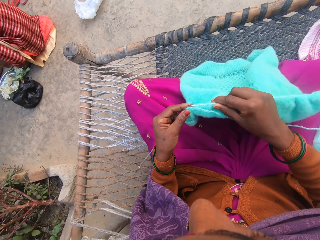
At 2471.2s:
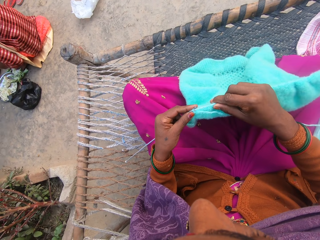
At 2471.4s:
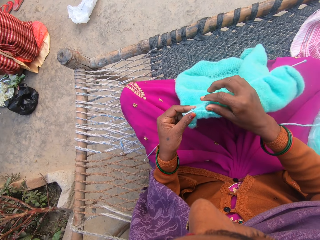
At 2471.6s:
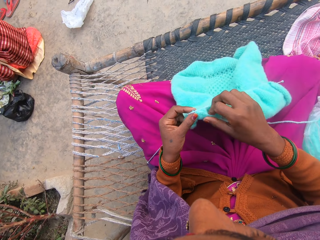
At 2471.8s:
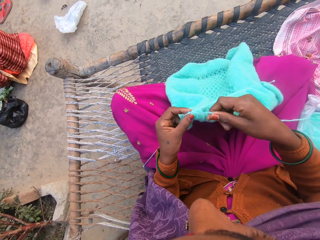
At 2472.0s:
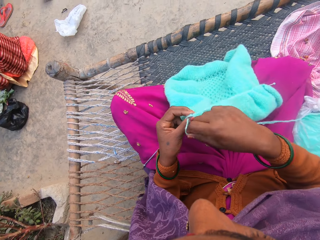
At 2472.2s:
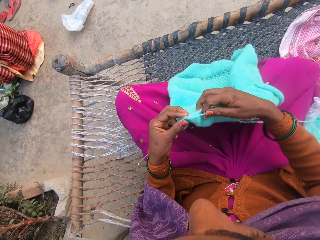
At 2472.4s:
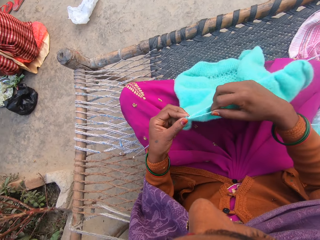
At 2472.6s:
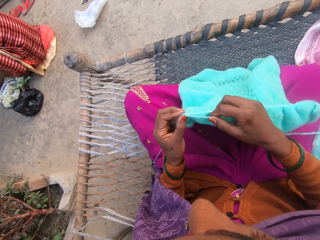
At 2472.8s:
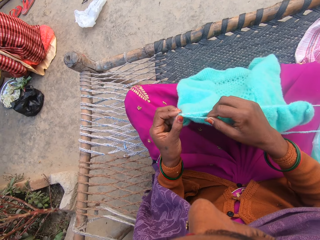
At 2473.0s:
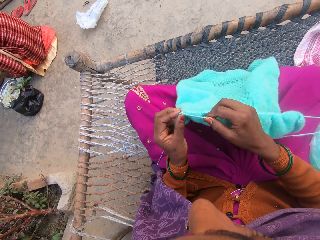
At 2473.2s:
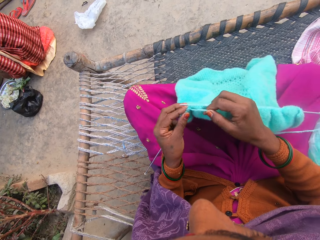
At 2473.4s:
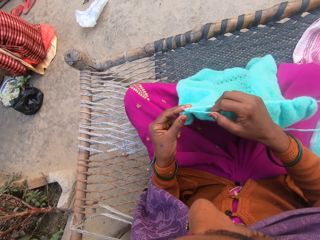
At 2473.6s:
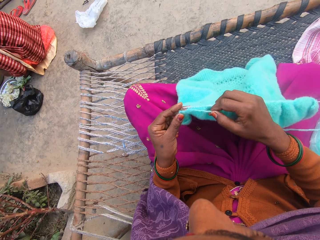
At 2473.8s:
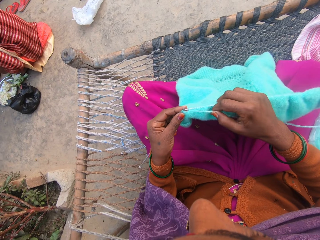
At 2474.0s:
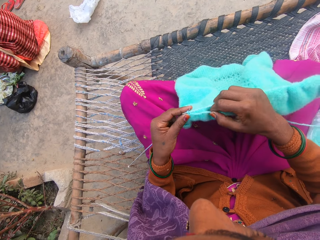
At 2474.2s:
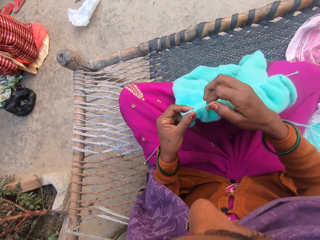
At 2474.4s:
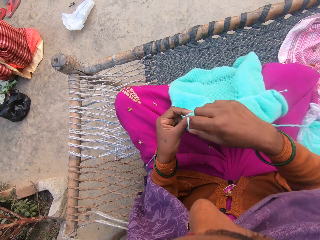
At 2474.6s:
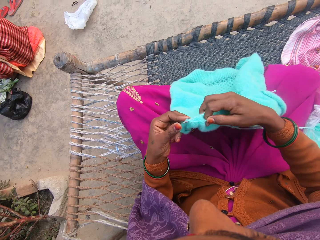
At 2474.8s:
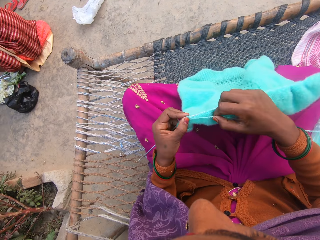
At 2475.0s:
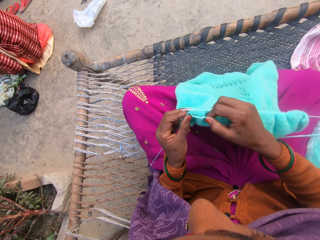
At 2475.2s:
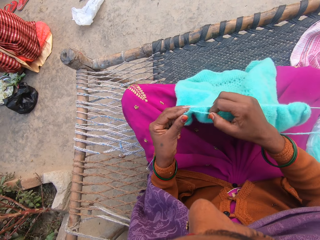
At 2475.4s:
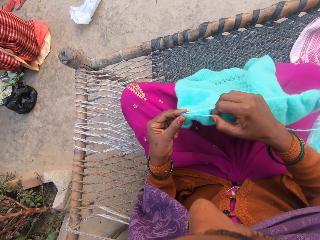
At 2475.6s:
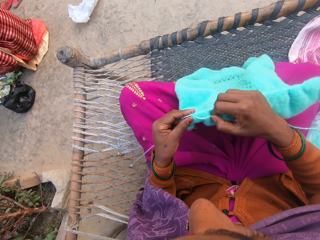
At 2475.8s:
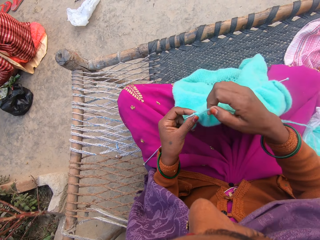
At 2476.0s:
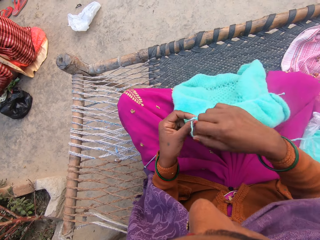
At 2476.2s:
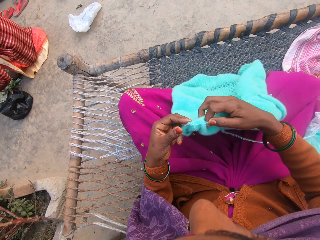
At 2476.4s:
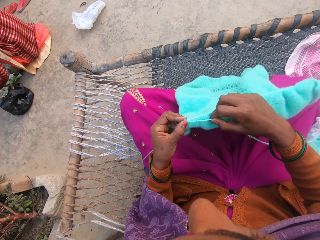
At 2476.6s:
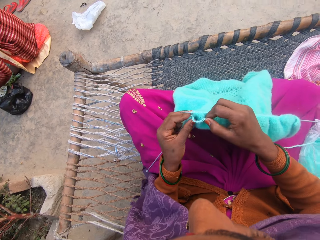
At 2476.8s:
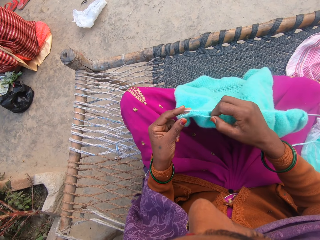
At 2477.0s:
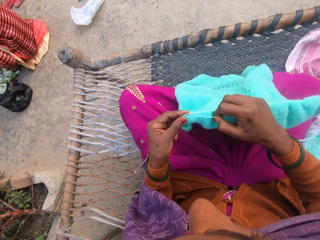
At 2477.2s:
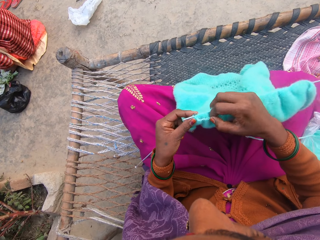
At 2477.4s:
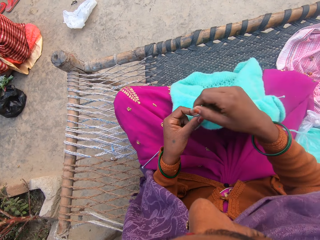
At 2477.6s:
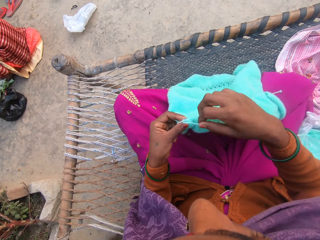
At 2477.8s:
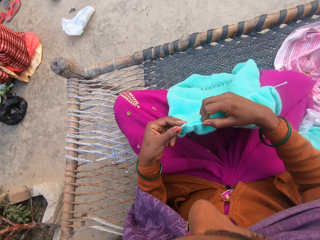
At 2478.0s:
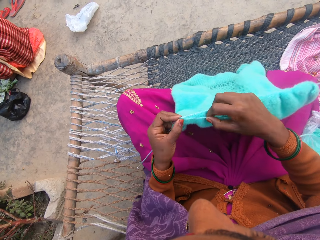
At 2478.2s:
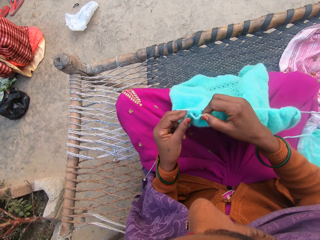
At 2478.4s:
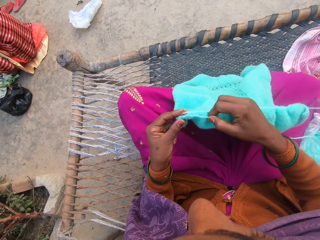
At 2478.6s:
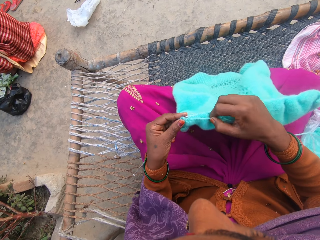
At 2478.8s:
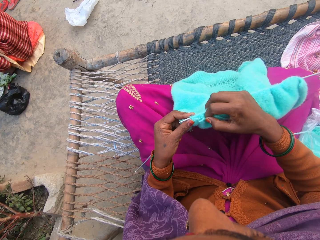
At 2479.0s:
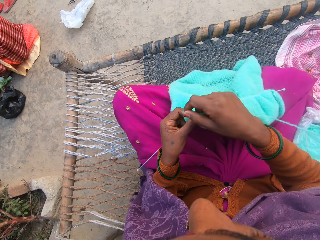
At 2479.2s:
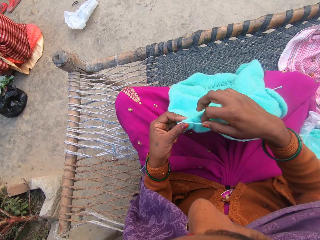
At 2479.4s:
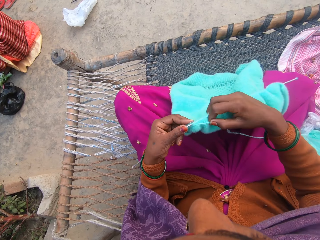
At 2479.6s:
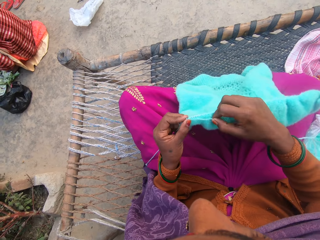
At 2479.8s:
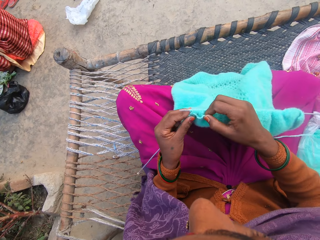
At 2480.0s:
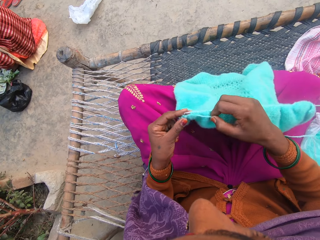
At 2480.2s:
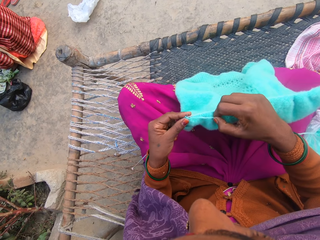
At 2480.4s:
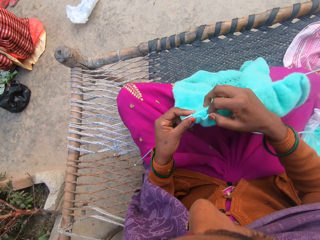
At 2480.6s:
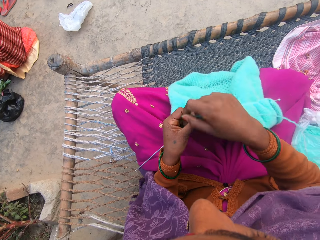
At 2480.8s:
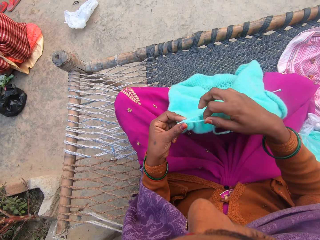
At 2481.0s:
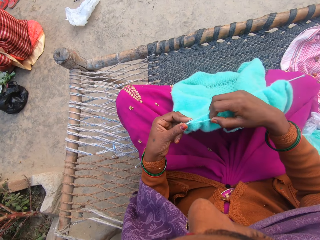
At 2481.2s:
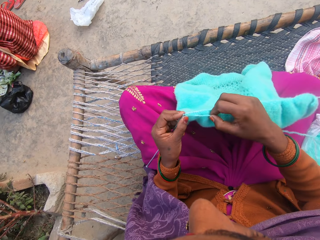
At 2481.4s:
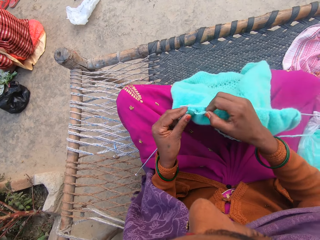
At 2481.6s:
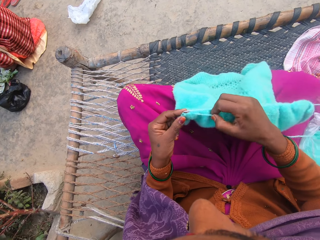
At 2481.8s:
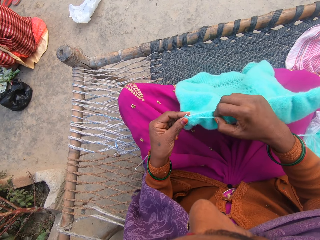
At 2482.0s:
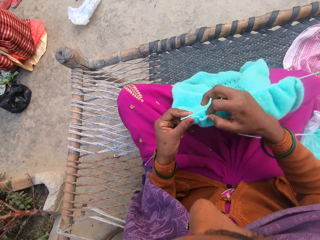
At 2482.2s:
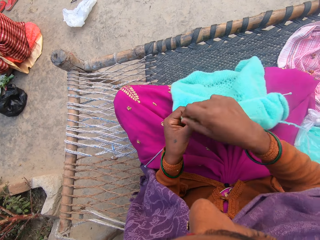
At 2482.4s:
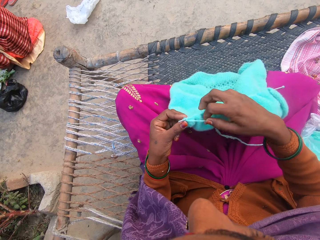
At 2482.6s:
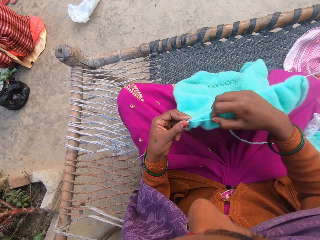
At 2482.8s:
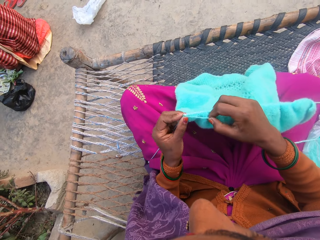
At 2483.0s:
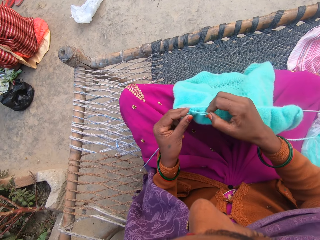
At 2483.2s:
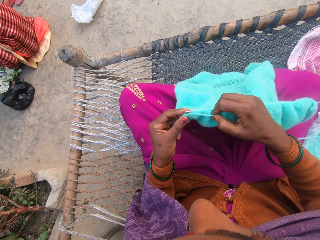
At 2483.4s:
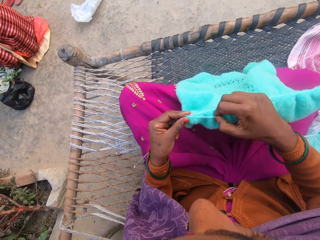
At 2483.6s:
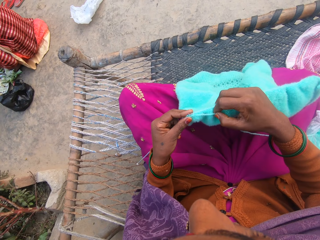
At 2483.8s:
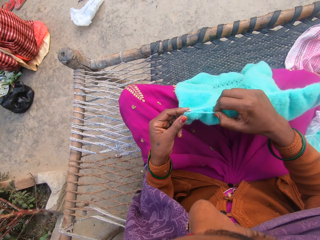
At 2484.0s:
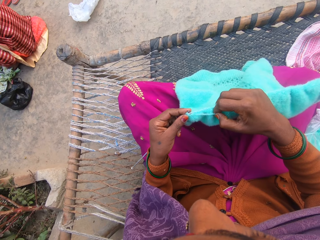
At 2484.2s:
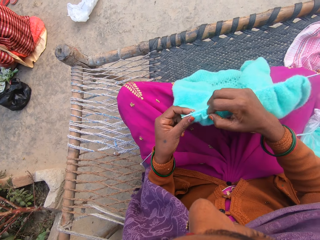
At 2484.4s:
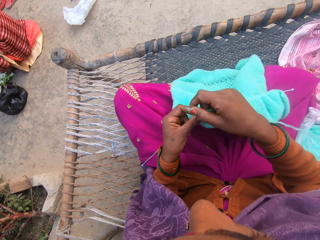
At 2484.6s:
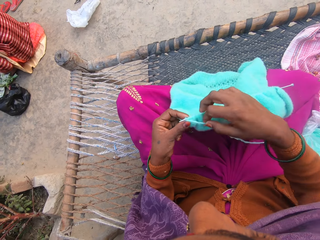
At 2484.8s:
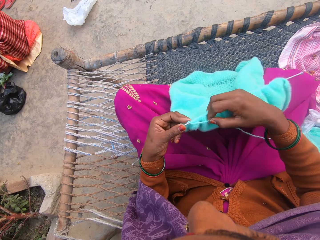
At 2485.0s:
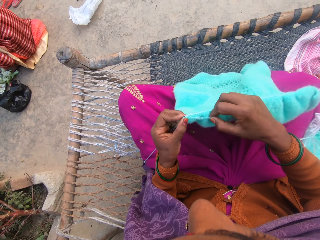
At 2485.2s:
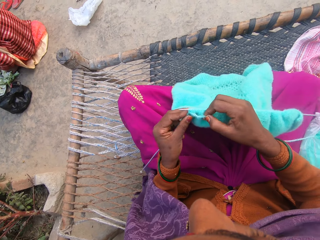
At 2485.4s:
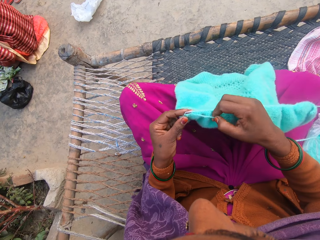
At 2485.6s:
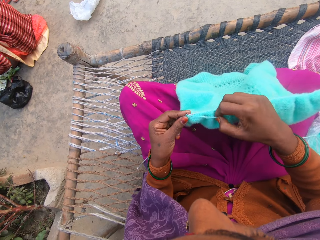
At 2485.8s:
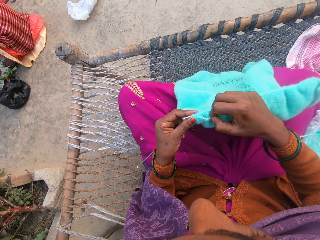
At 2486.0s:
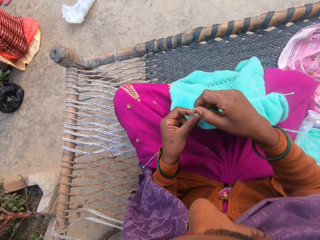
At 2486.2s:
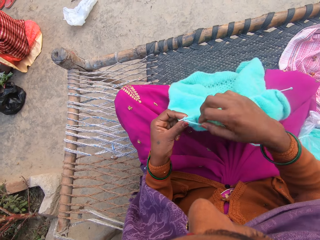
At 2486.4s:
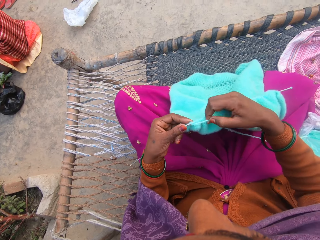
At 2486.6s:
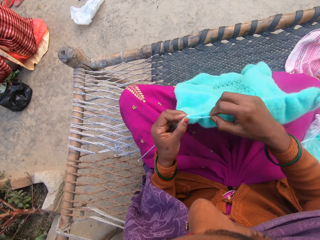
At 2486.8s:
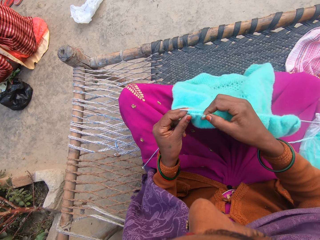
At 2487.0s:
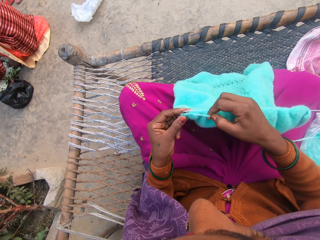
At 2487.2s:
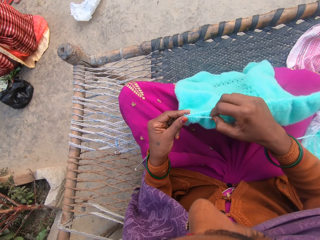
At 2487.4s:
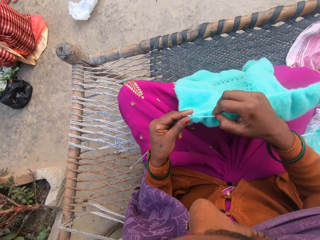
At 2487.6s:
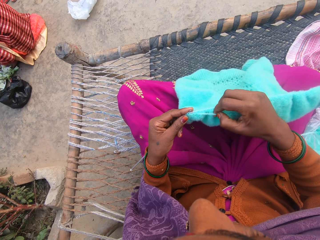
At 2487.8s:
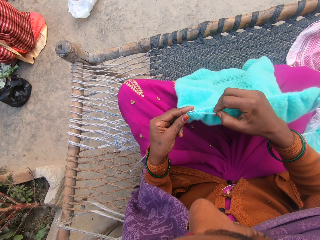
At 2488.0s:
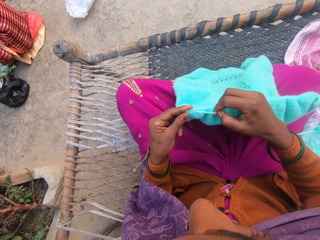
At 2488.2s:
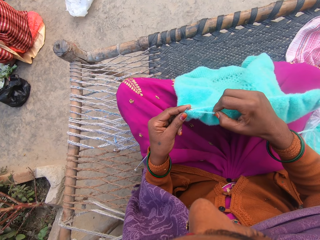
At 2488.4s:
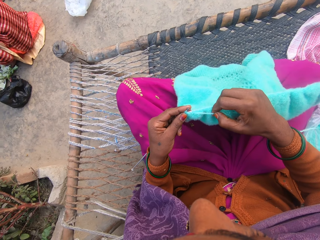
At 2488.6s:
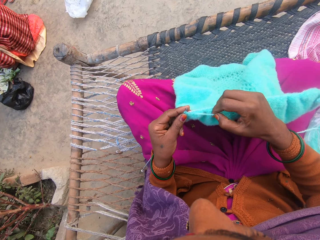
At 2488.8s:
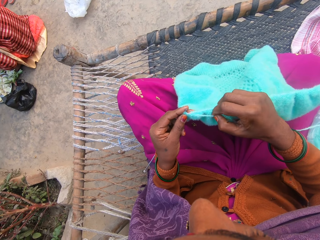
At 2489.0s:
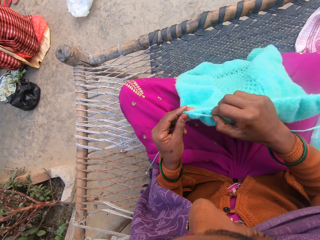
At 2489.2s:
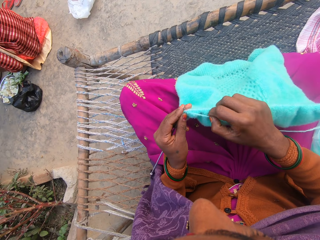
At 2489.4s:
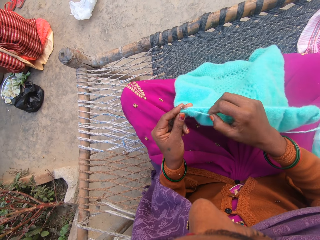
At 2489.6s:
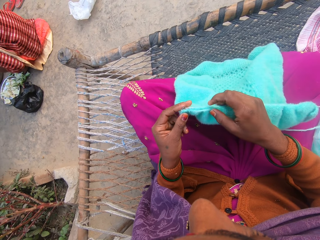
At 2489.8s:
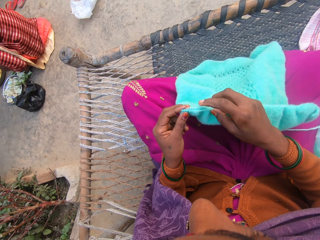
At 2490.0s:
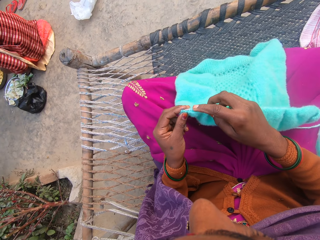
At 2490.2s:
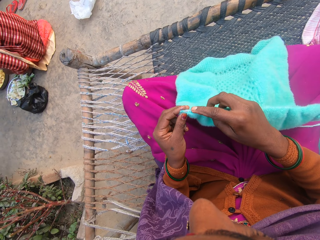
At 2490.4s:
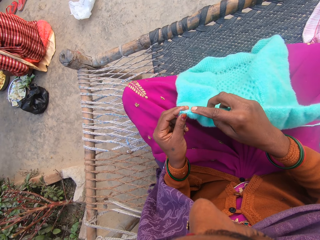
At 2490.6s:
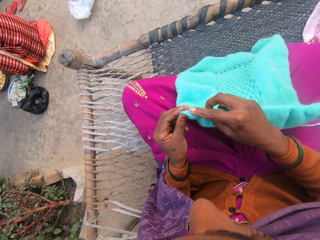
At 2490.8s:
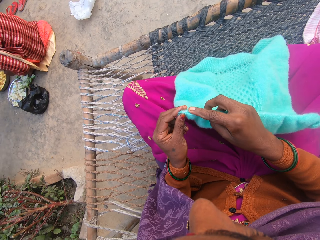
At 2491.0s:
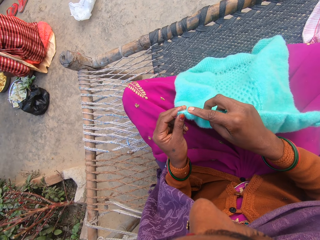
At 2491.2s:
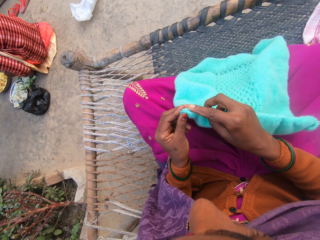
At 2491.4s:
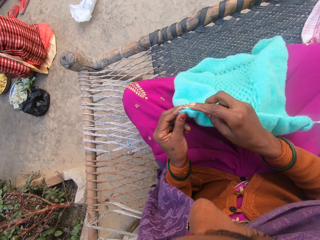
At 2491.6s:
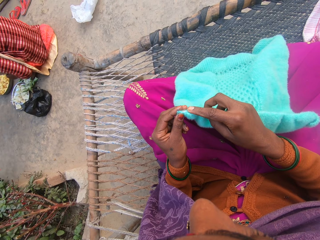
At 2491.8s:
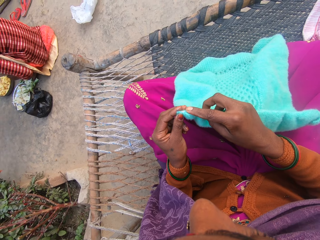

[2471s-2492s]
The camera wearer knits the wool in her hands with the knitting needles or crochet needles. She rolls the thread on the crochet needle. She knits the fabric with crochet needles. She rolls the thread on the crochet needle. She knits the fabric with crochet needles. She rolls the thread on the crochet needle. She knits the fabric with crochet needles. She rolls the thread on the crochet needle. She knits the fabric with crochet needles. She rolls the thread on the crochet needle. She knits the fabric with crochet needles. She rolls the thread on the crochet needle. She knits the fabric with crochet needles. She rolls the thread on the crochet needle. She knits the fabric with crochet needles. She rolls the thread on the crochet needle. She knits the fabric with crochet needles. She rolls the thread on the crochet needle. She knits the fabric with crochet needles.
